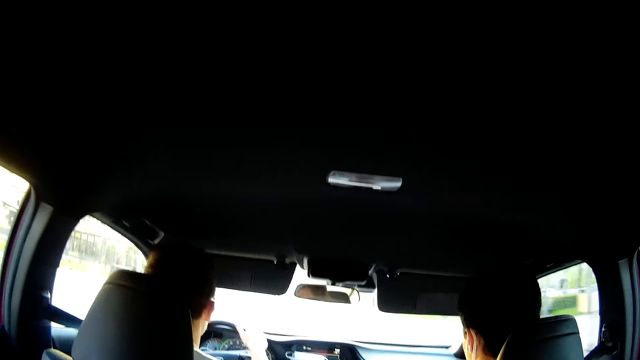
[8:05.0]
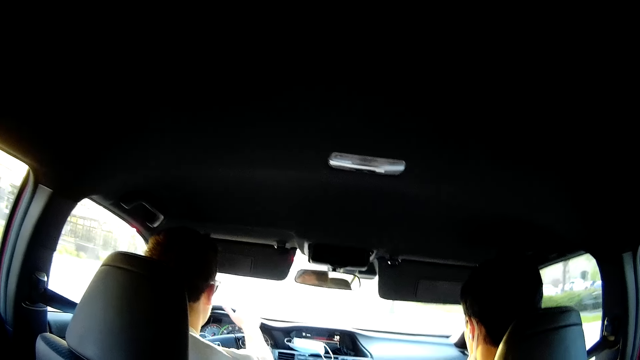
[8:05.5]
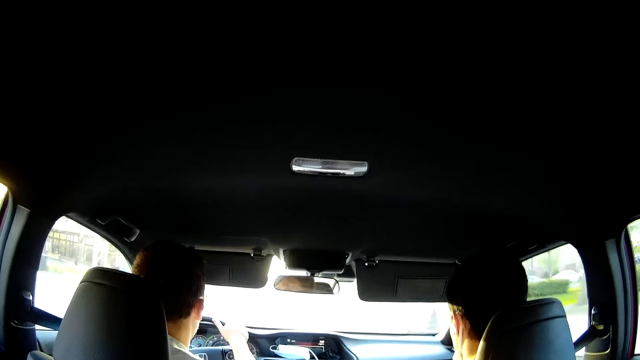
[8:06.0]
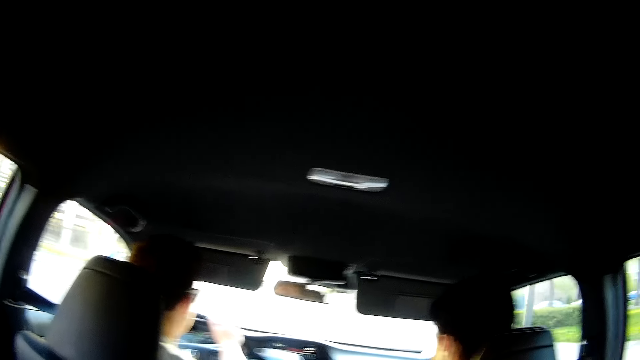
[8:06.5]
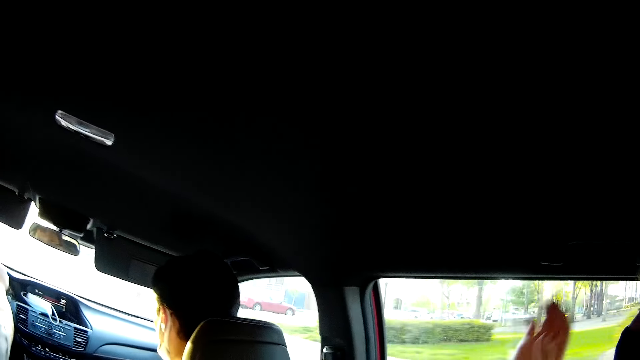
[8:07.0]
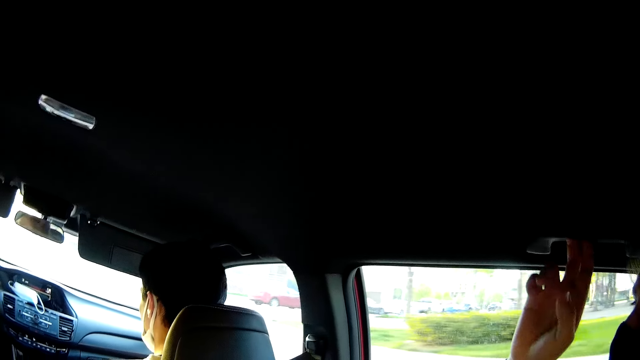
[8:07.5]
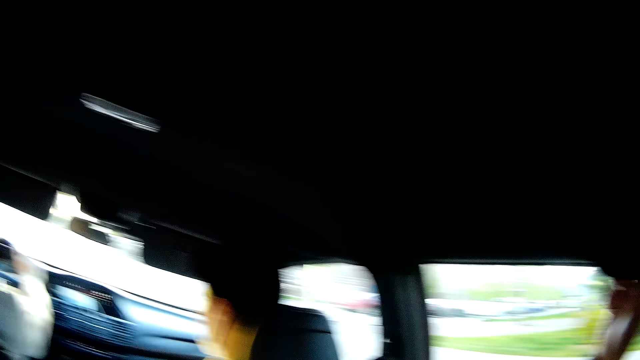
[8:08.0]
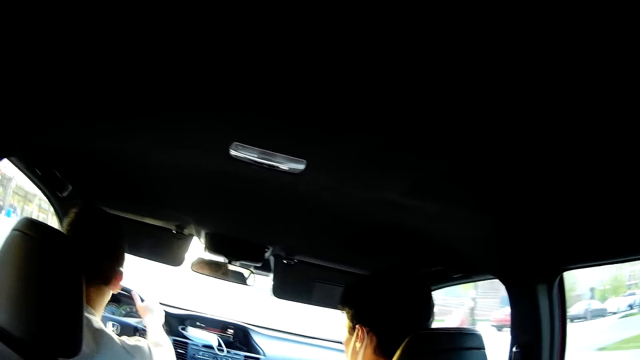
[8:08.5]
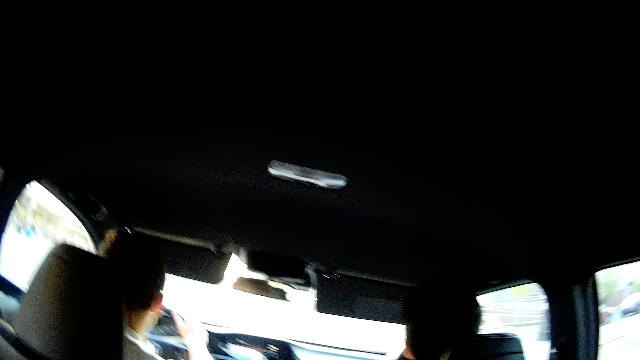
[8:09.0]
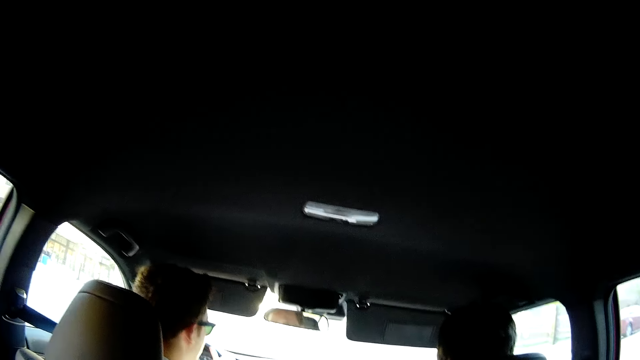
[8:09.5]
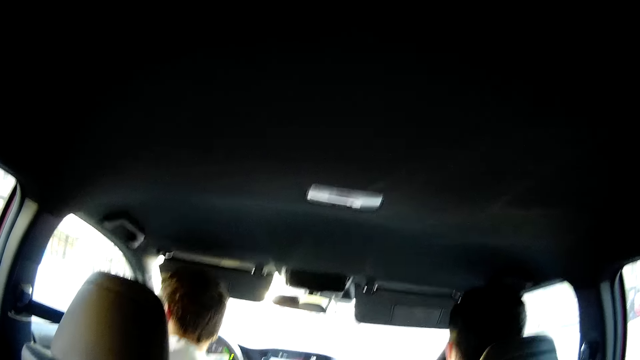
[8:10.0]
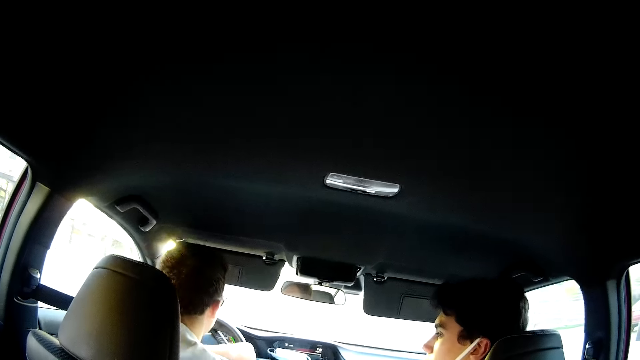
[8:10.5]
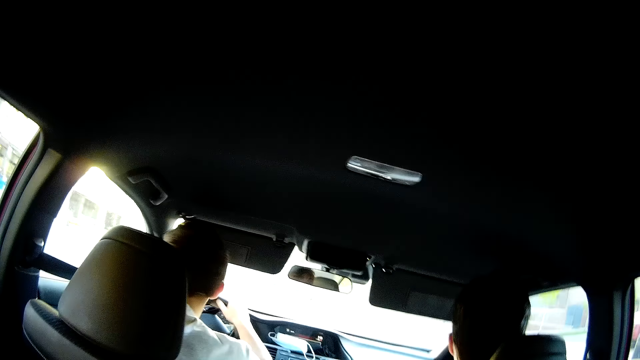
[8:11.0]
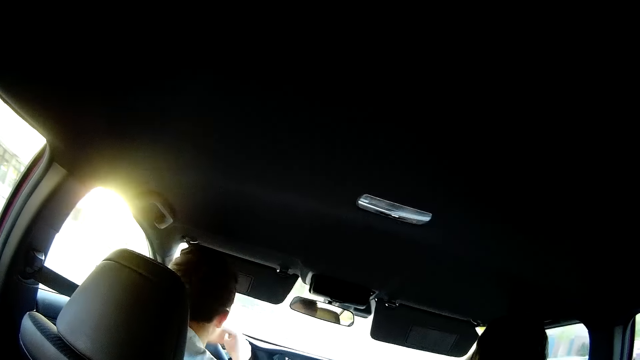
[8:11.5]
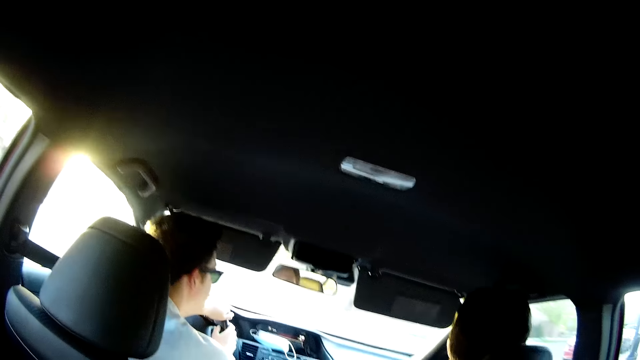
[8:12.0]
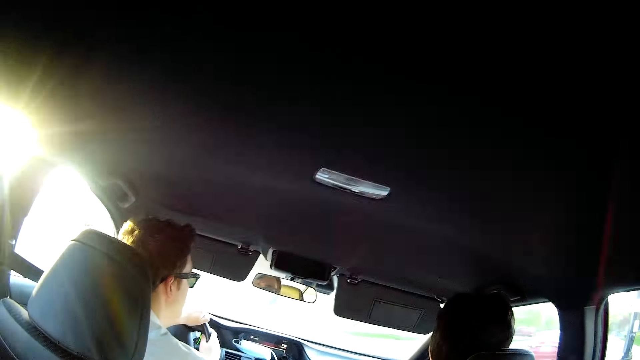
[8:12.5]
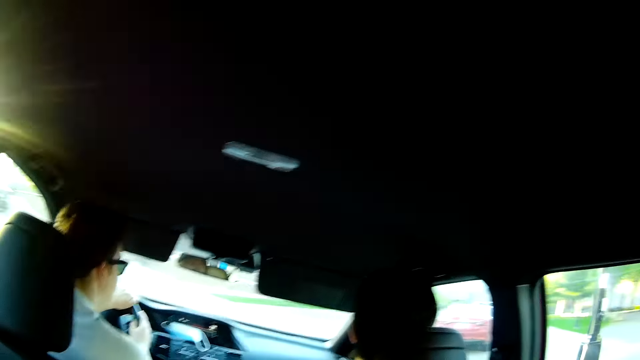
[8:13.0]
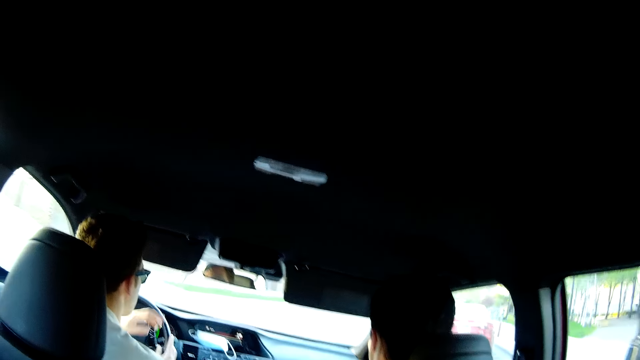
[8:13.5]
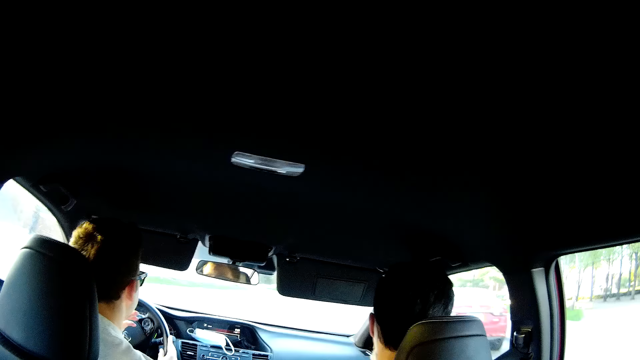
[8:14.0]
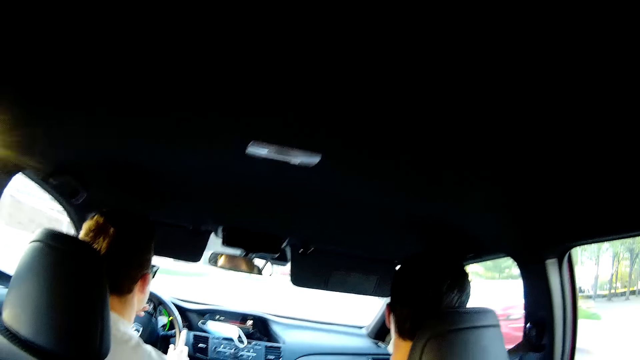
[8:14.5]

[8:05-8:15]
The man grabs the car's grab handle with his right hand and adjusts the sun visor. The camera wearer converses with the rest.

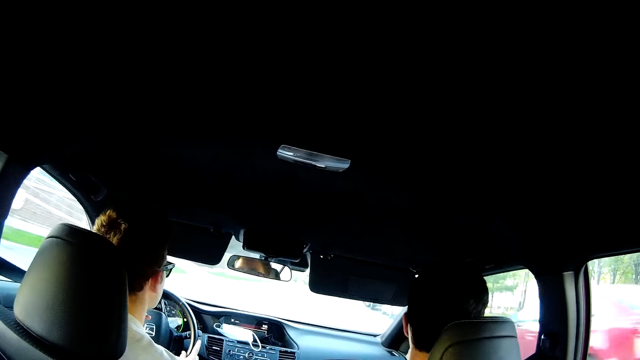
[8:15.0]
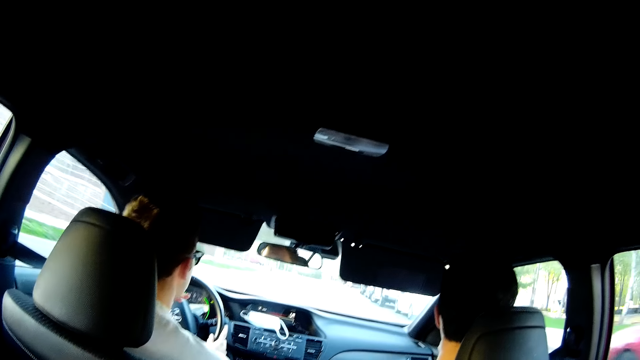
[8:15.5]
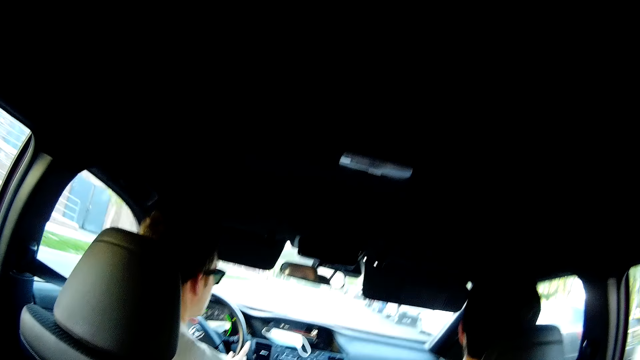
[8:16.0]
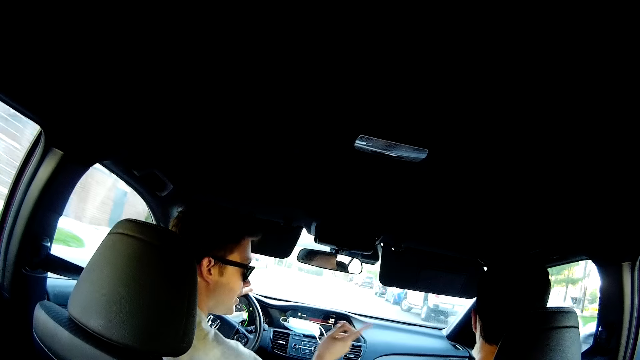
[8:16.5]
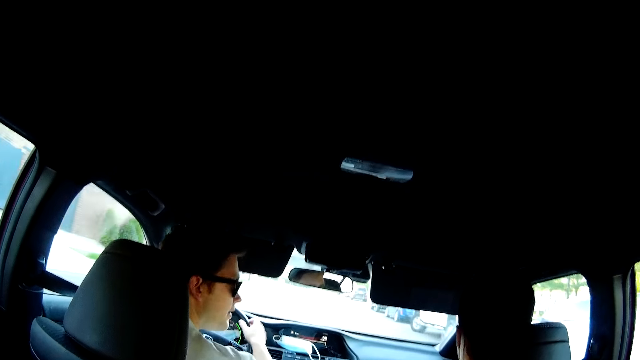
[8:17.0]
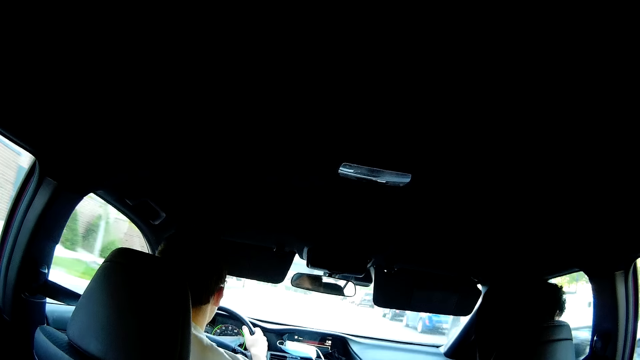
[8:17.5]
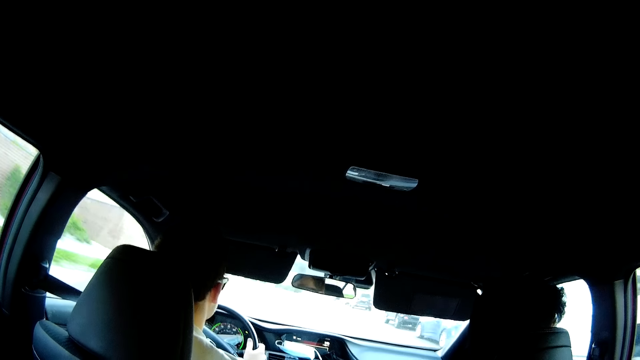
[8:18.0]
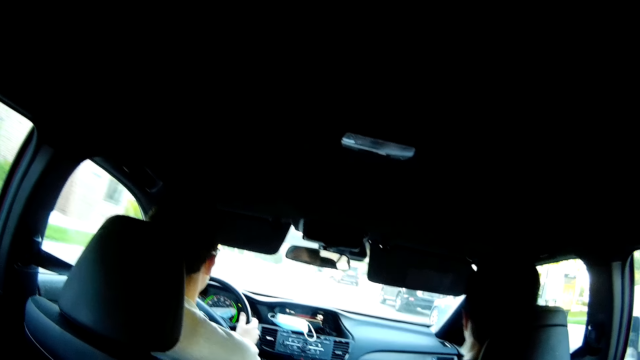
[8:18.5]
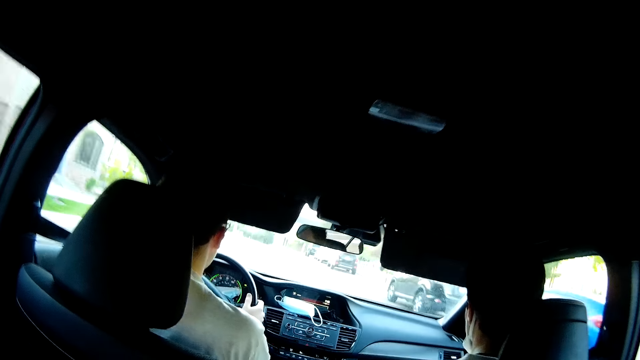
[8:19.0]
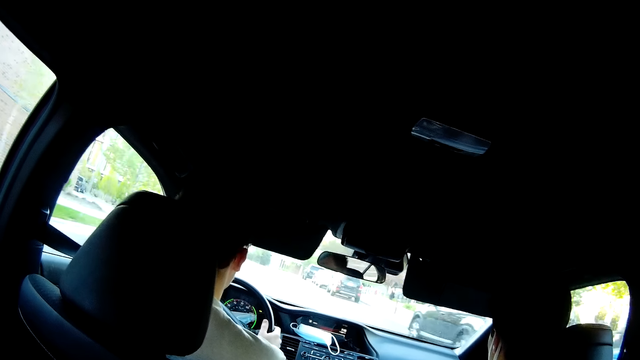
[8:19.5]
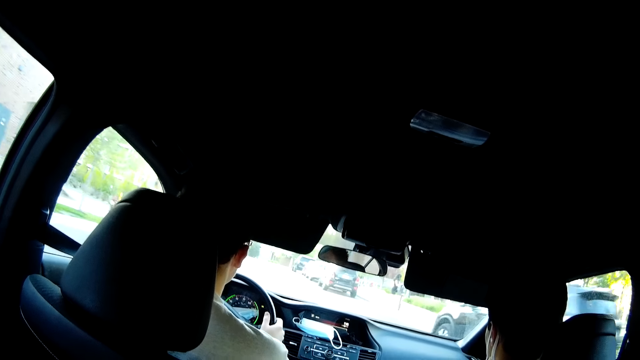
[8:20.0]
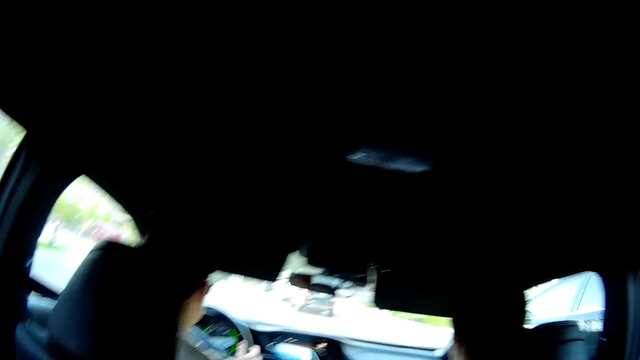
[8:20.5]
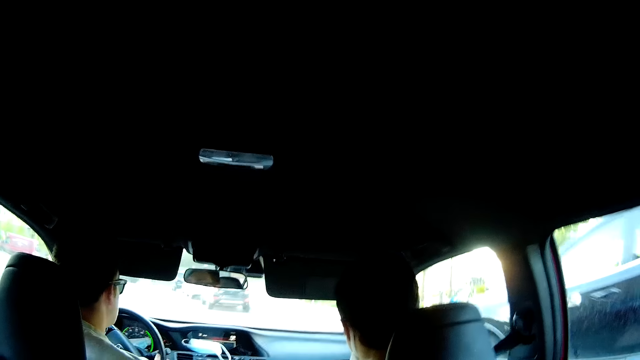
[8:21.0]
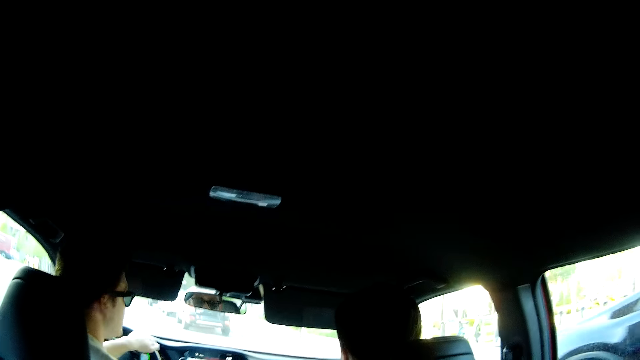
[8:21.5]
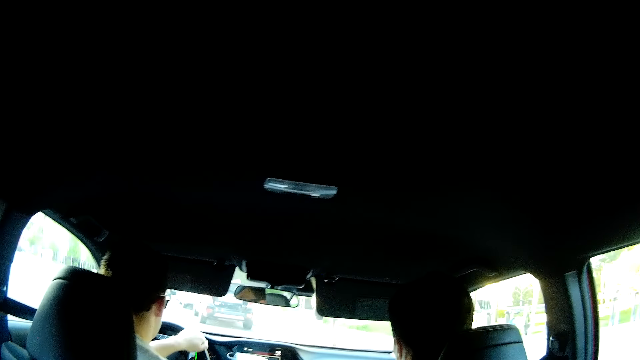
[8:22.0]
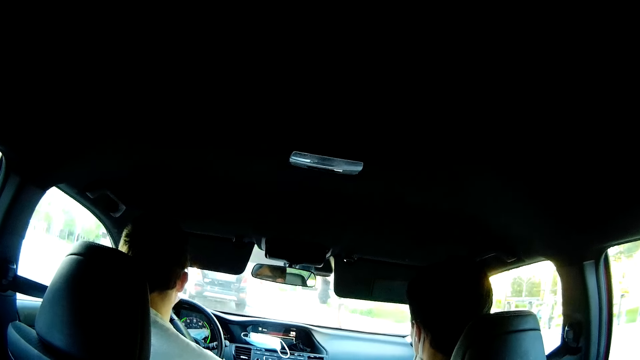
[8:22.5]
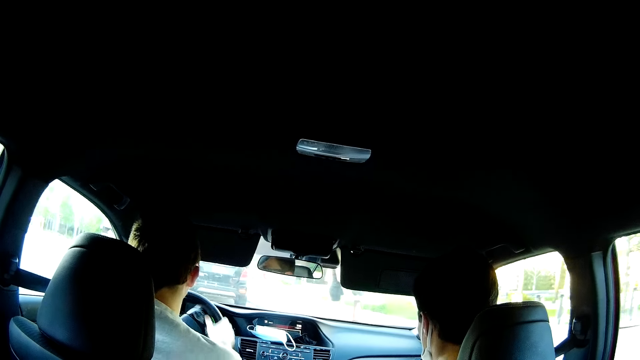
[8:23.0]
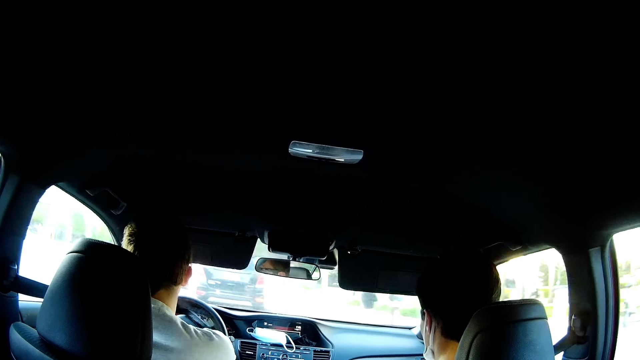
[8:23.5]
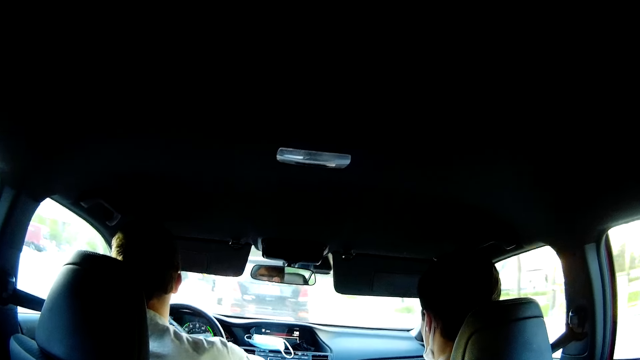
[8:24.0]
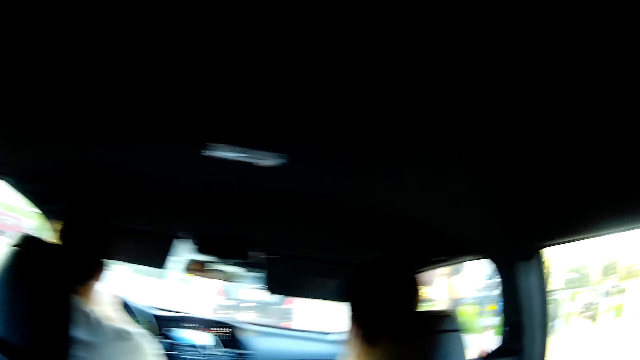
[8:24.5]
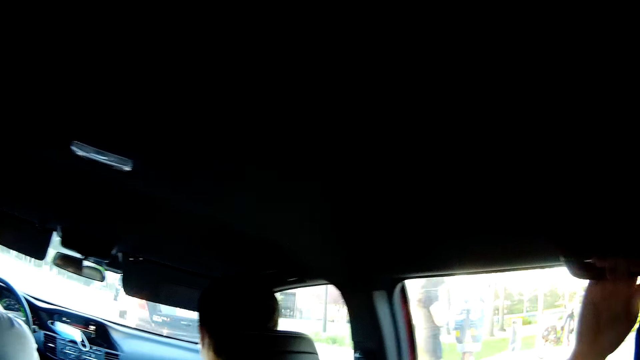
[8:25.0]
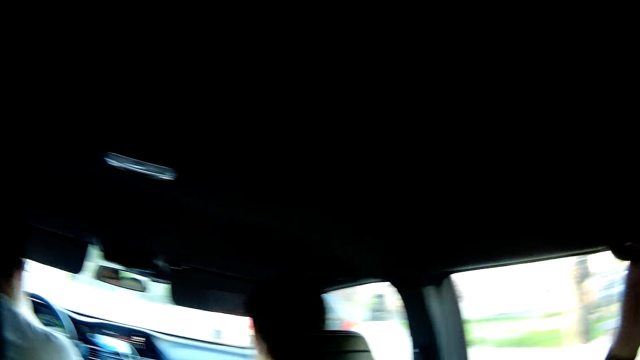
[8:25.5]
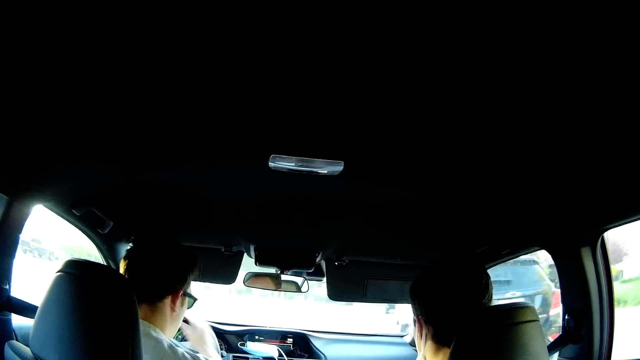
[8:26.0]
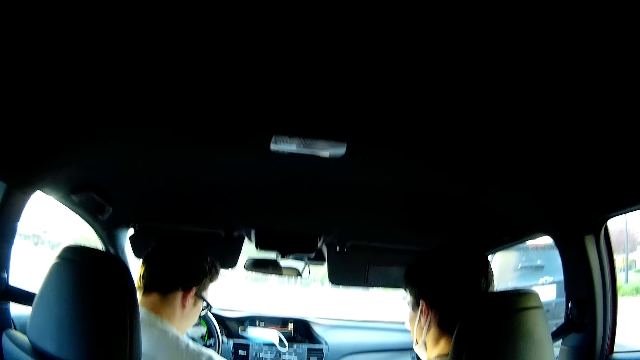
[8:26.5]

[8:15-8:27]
A man converses with someone.
